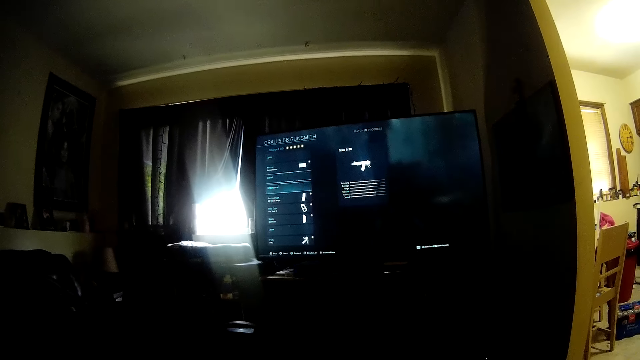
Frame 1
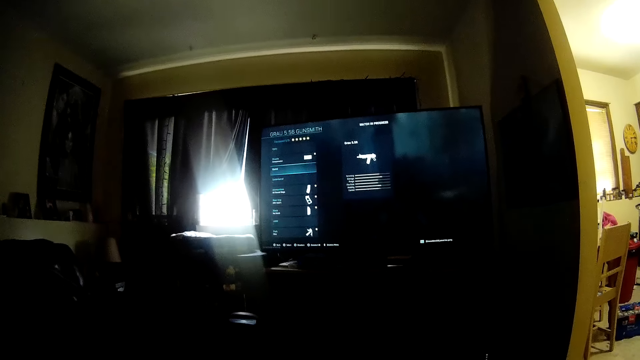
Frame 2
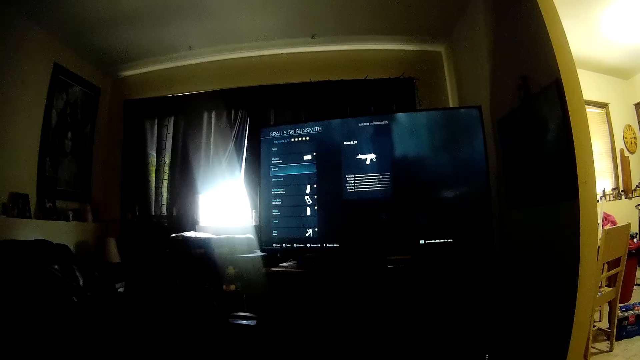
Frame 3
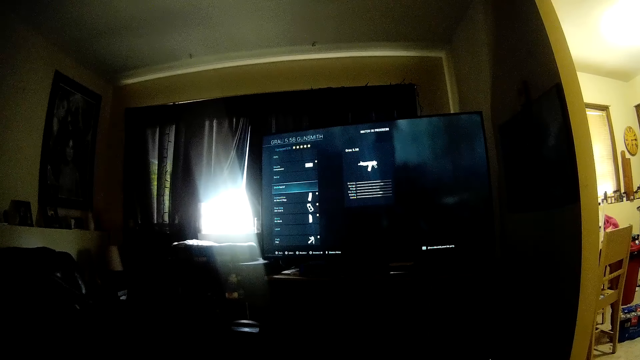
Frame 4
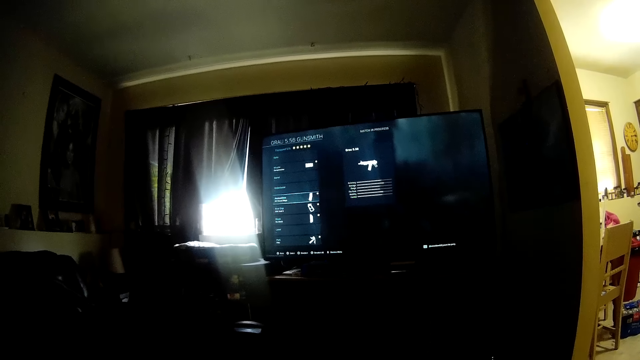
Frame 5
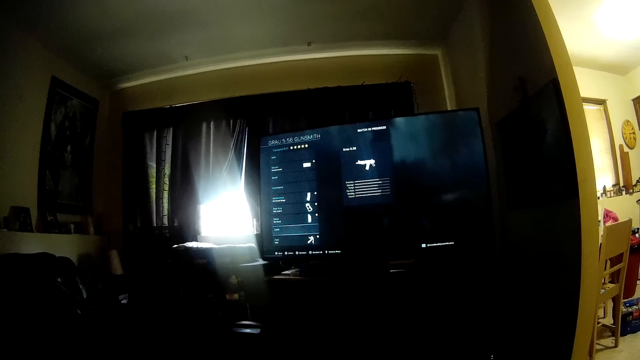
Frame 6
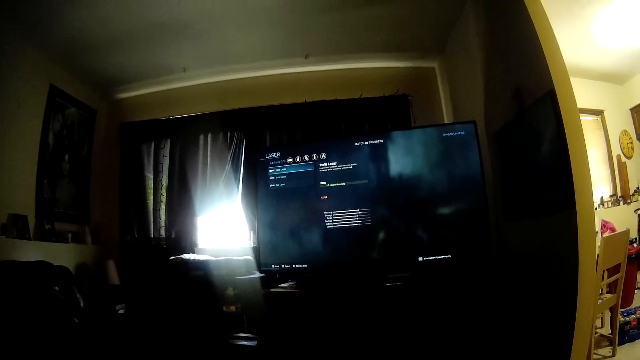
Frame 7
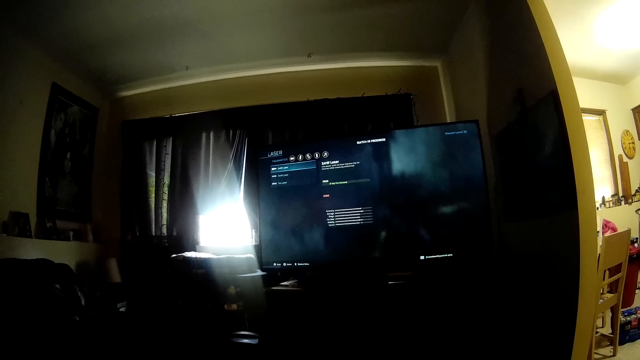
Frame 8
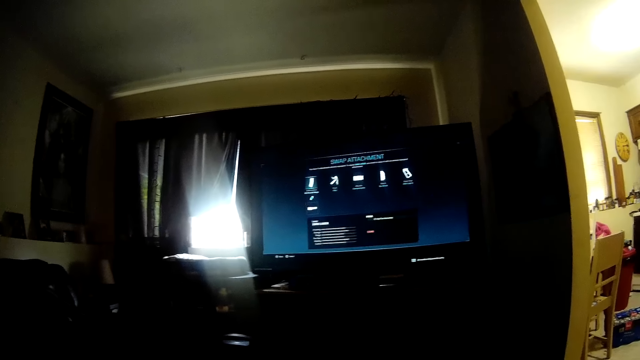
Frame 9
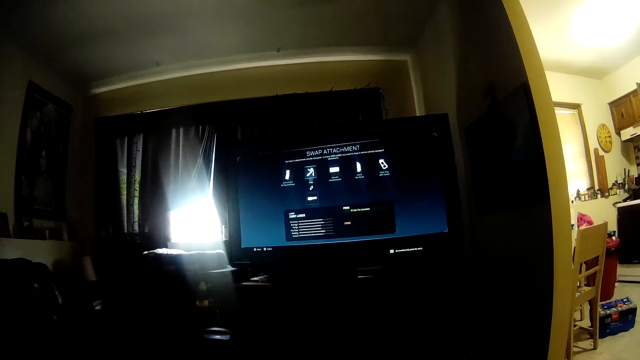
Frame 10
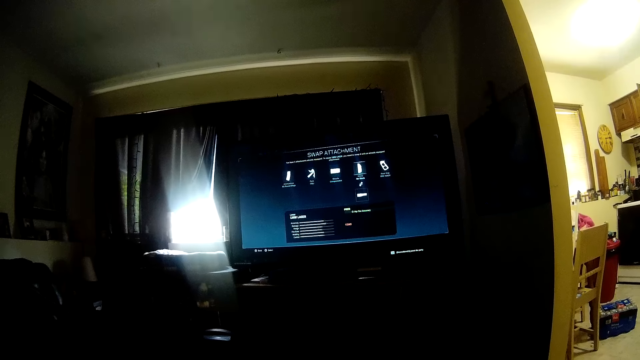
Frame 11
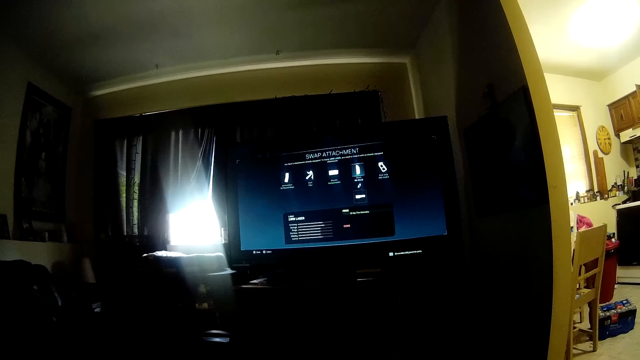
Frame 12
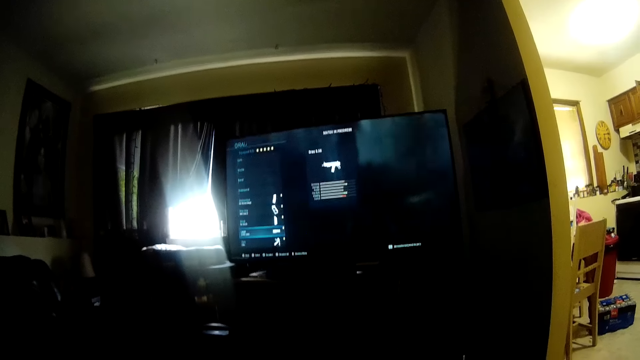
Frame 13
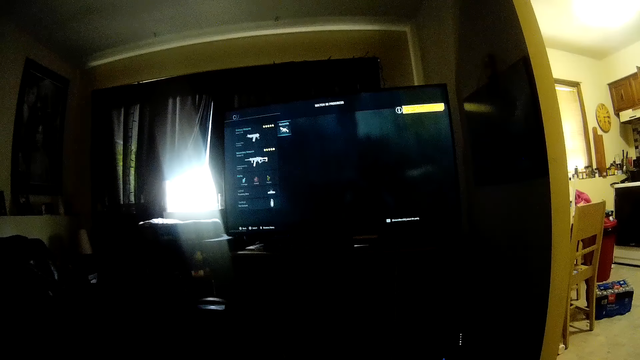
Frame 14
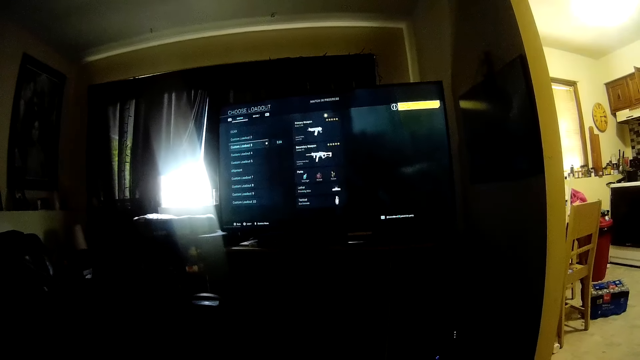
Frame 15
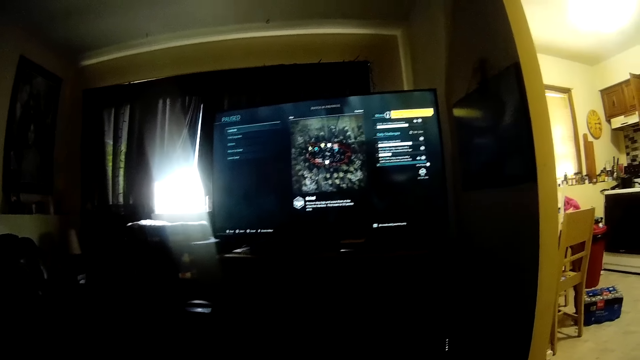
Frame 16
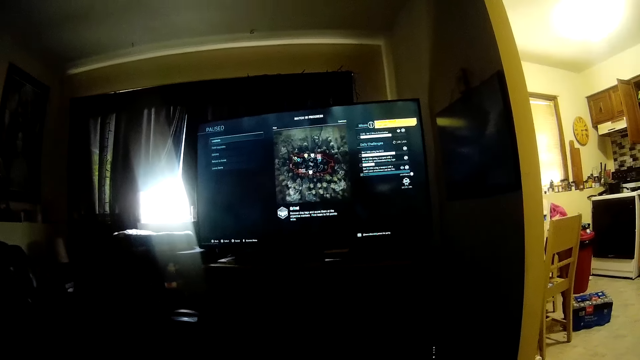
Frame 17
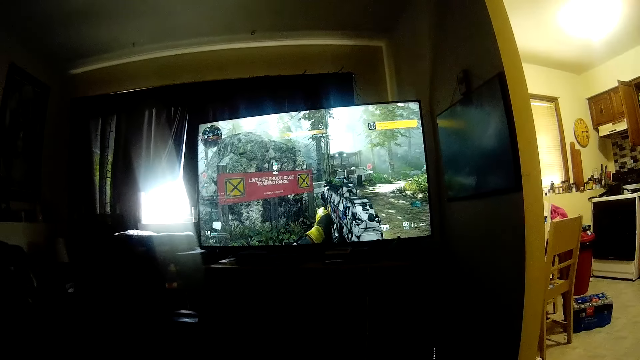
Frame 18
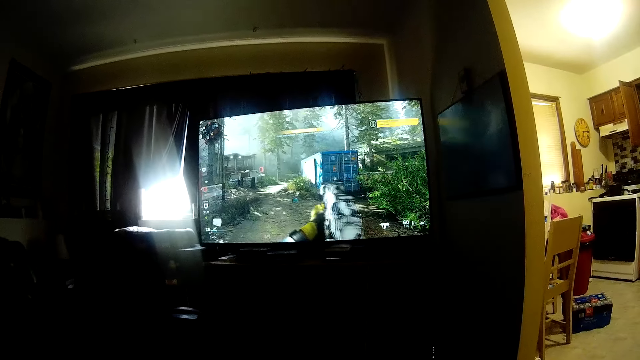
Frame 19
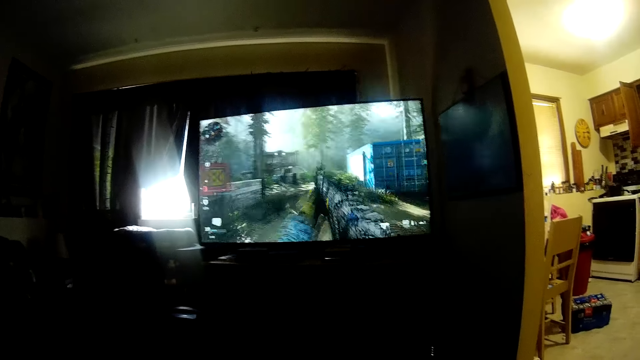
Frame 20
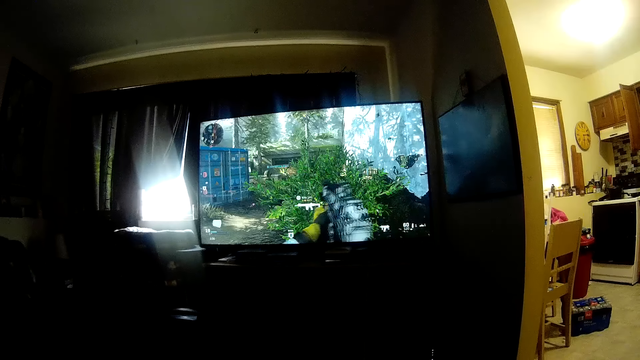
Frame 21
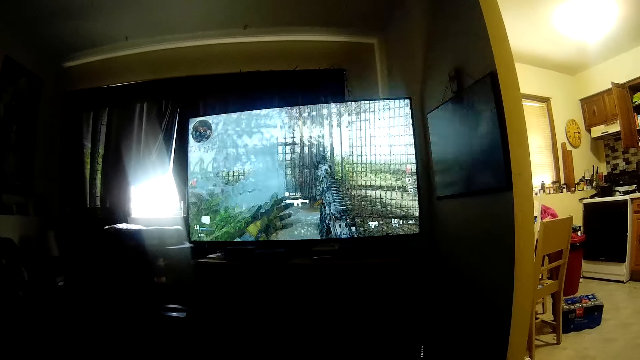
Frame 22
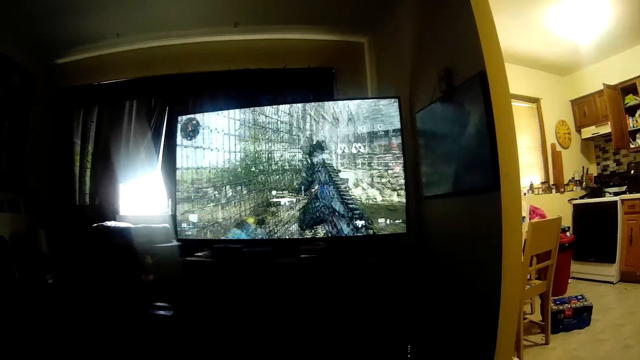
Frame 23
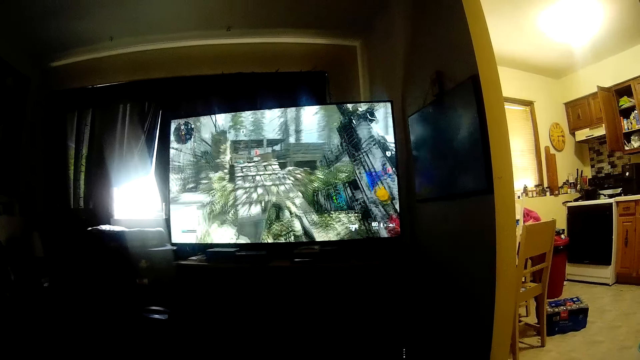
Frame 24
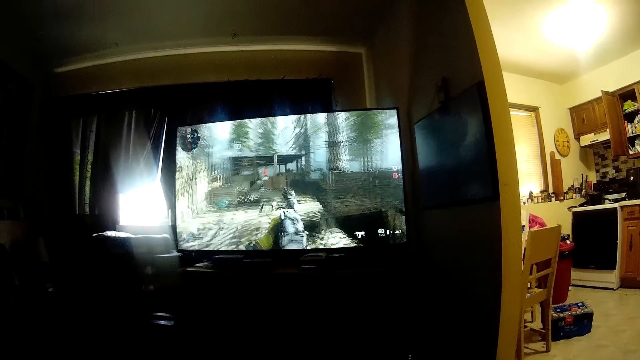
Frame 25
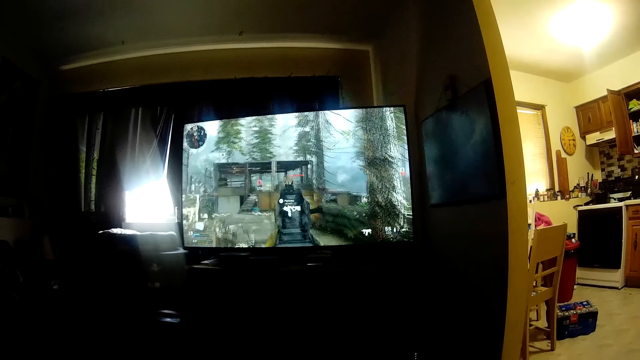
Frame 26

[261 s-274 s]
The camera wearer plays a video game.

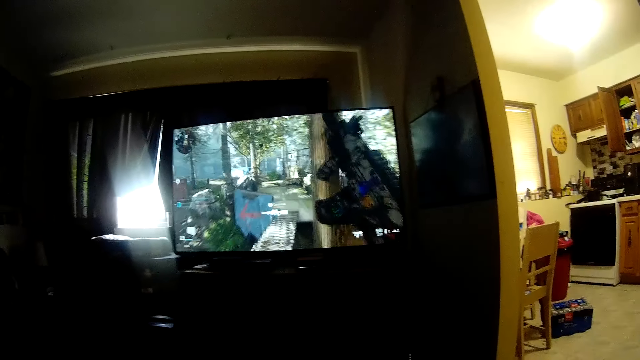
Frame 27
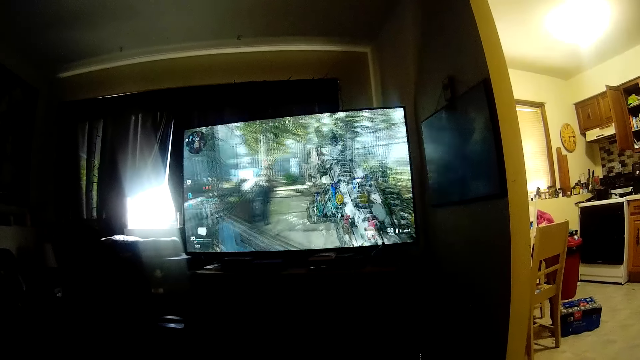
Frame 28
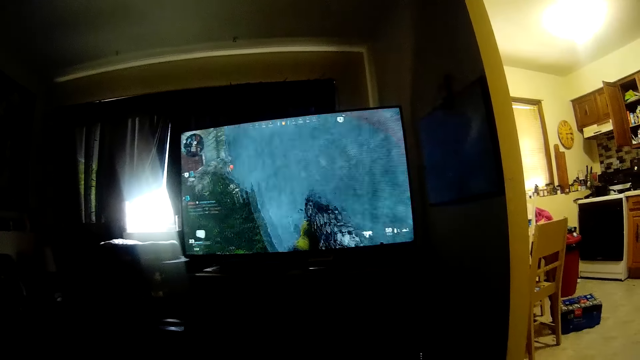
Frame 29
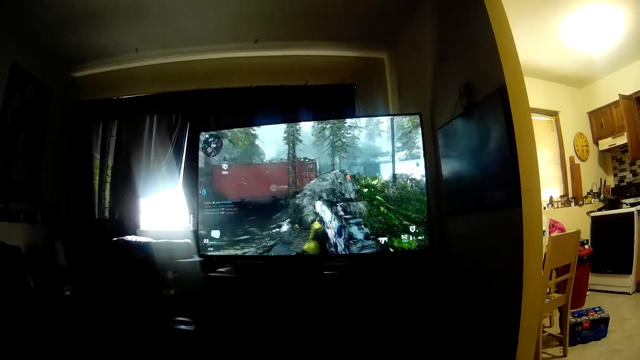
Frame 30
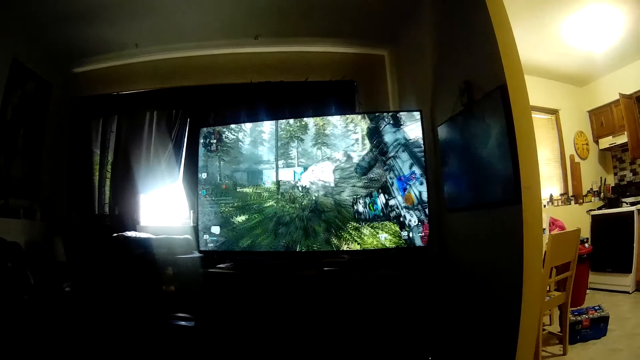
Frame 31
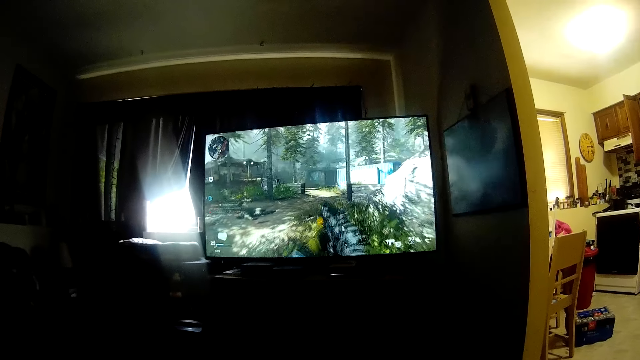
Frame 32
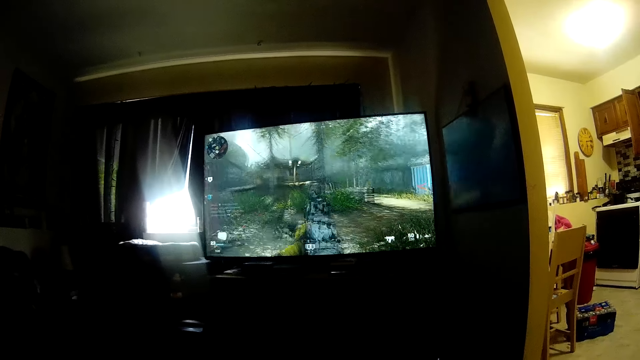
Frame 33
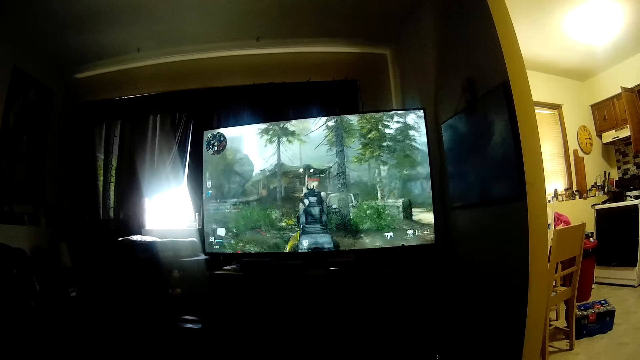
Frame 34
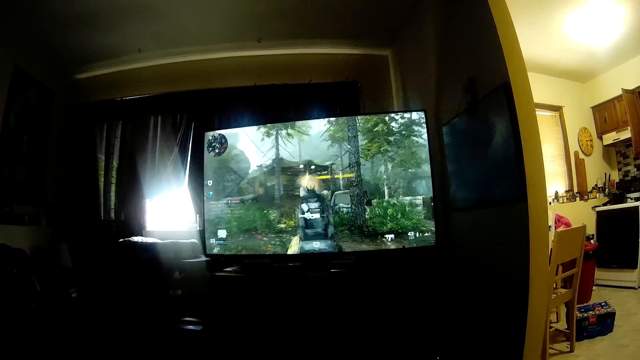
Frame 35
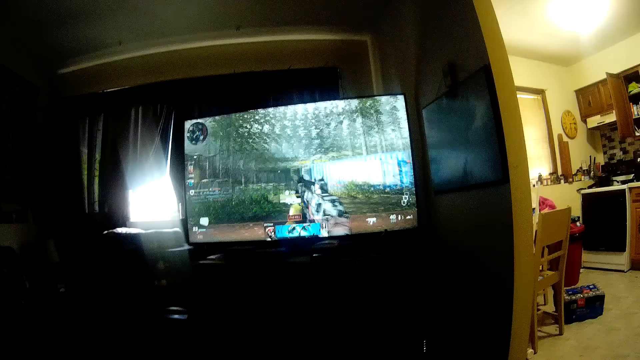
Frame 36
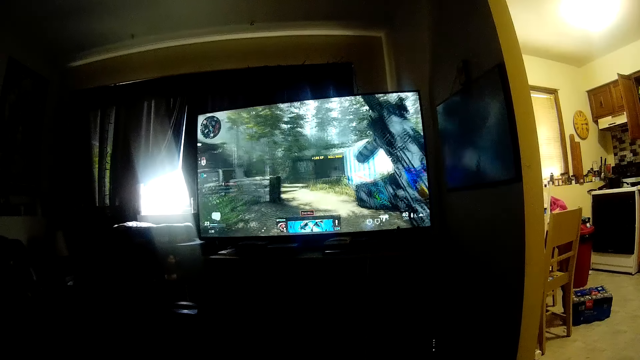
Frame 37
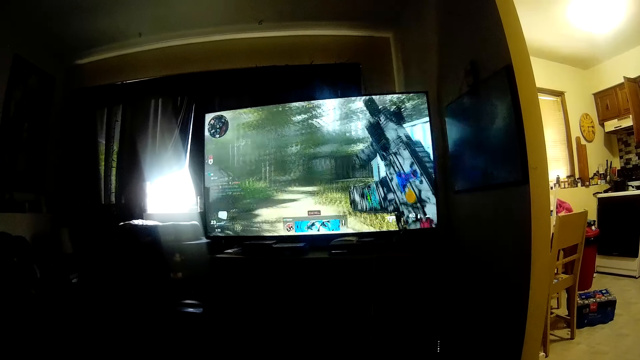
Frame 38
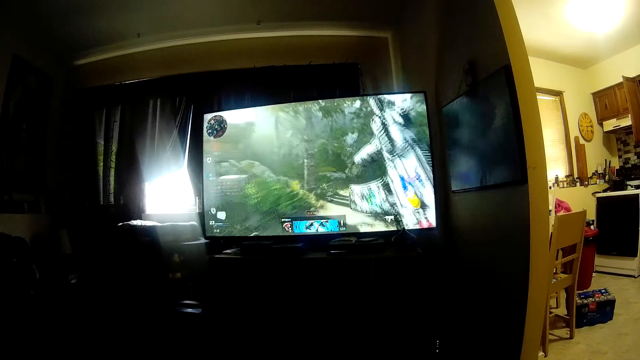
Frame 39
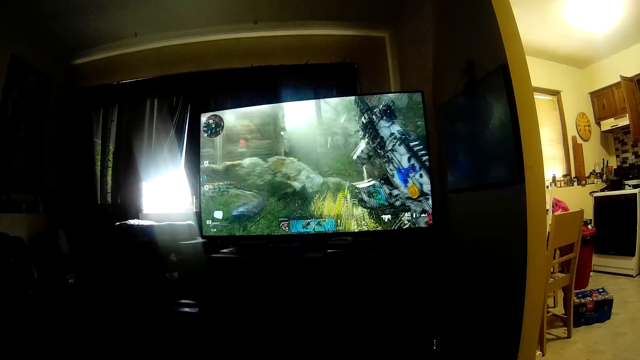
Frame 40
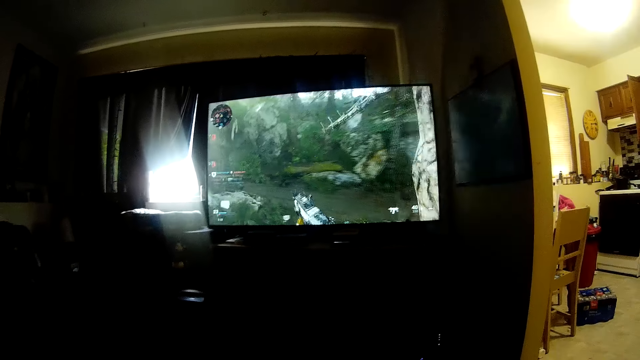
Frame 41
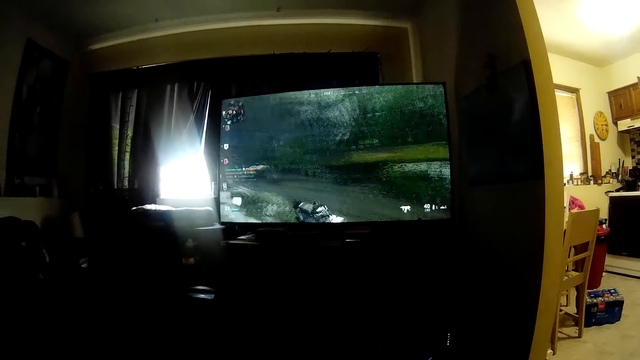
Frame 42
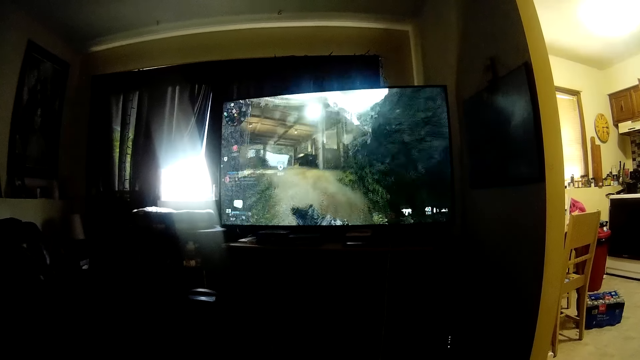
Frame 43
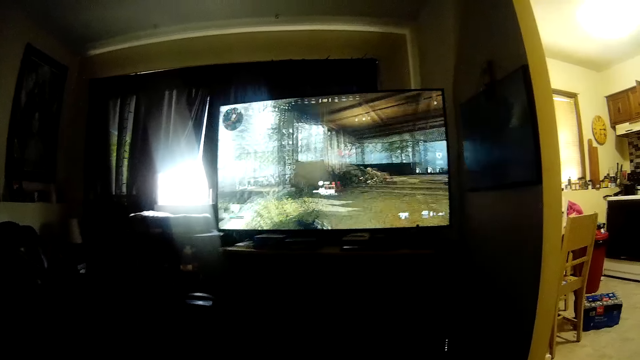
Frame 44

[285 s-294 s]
The camera wearer interacts with a woman.
